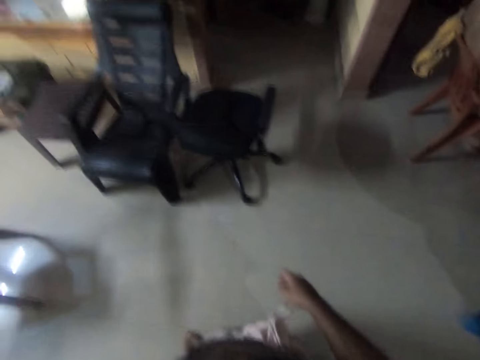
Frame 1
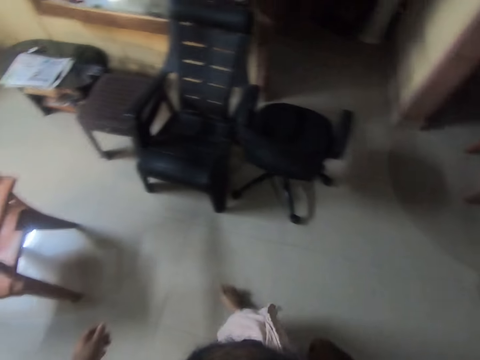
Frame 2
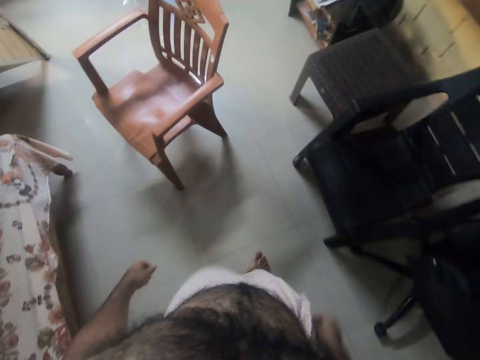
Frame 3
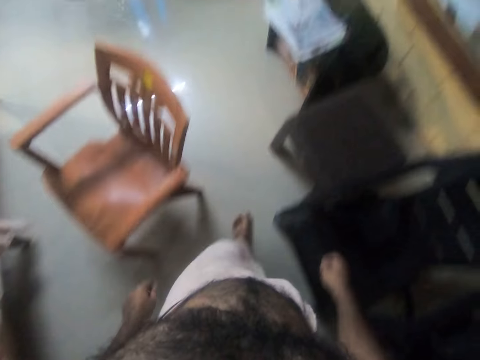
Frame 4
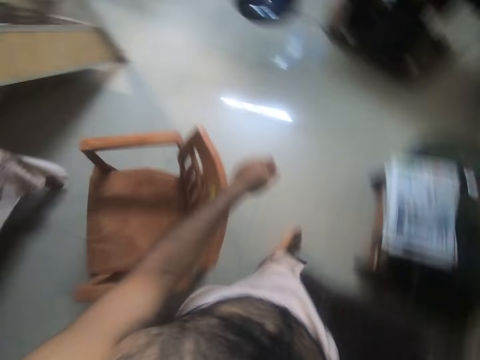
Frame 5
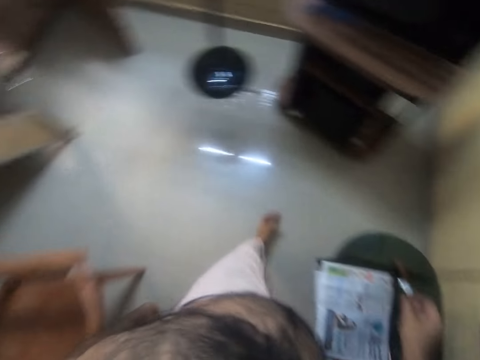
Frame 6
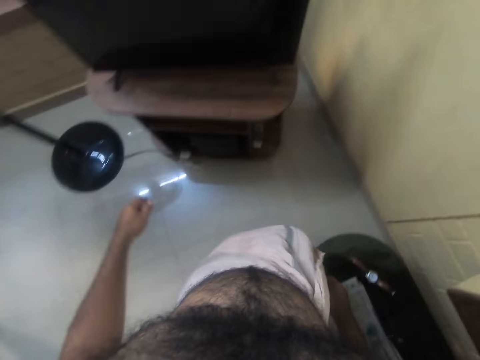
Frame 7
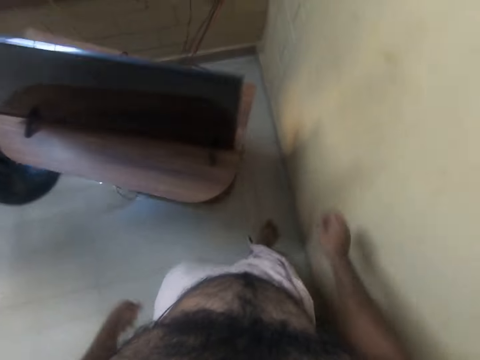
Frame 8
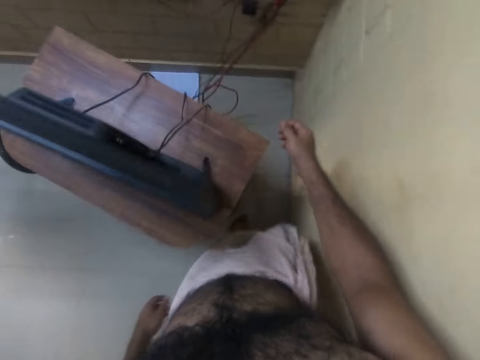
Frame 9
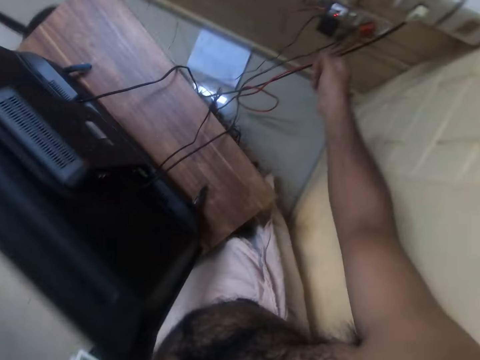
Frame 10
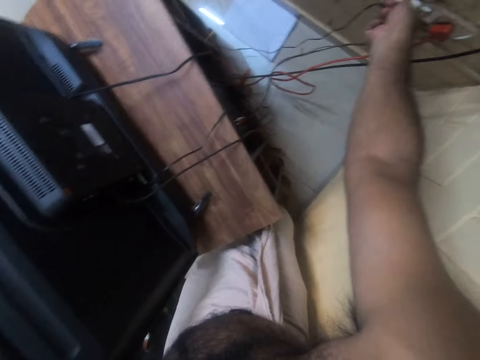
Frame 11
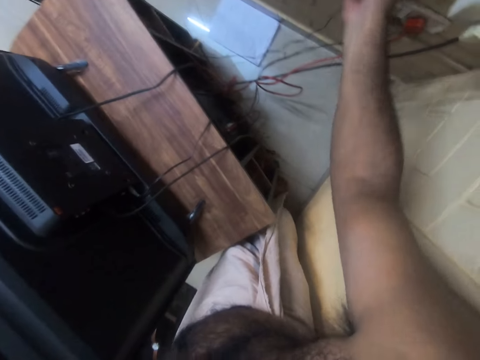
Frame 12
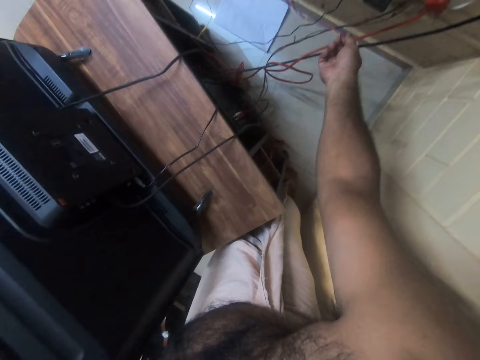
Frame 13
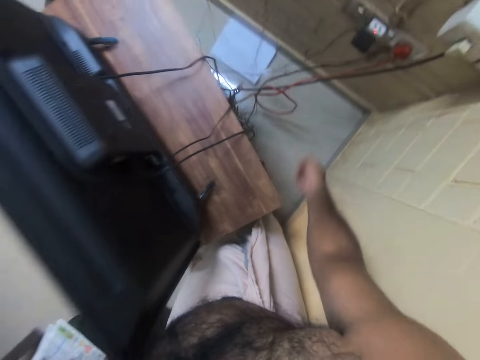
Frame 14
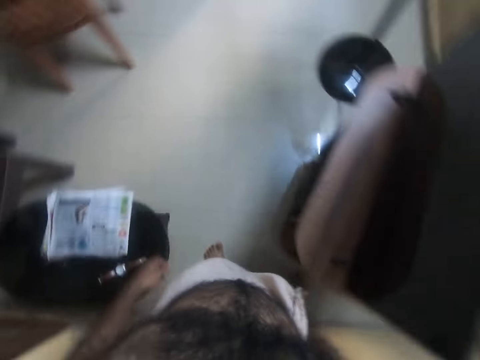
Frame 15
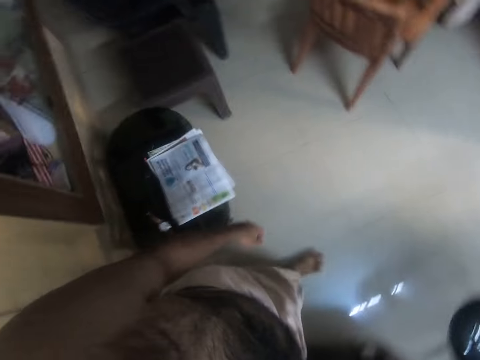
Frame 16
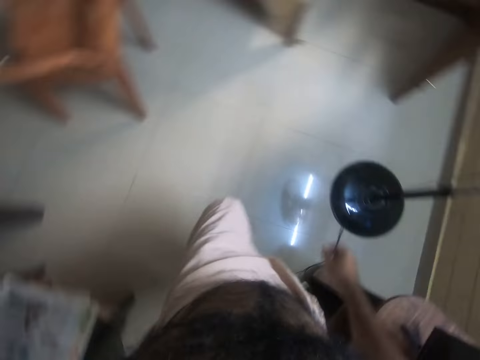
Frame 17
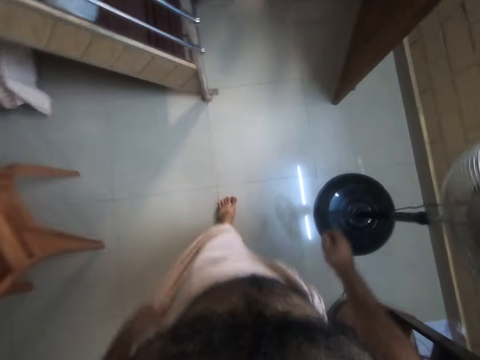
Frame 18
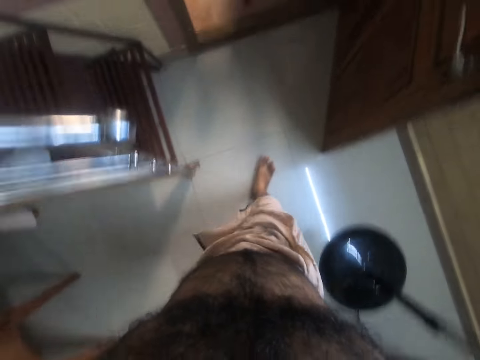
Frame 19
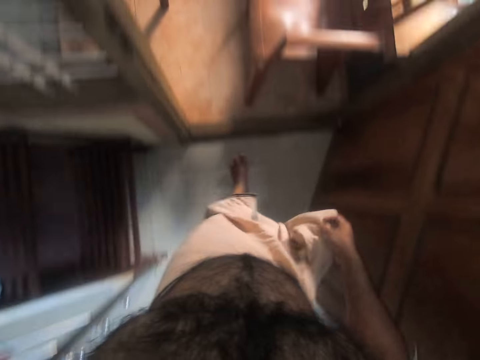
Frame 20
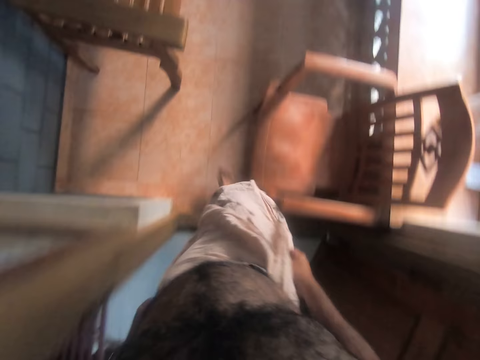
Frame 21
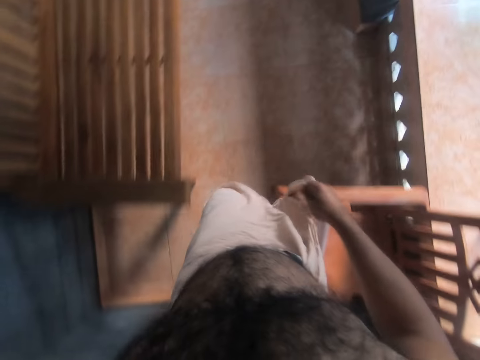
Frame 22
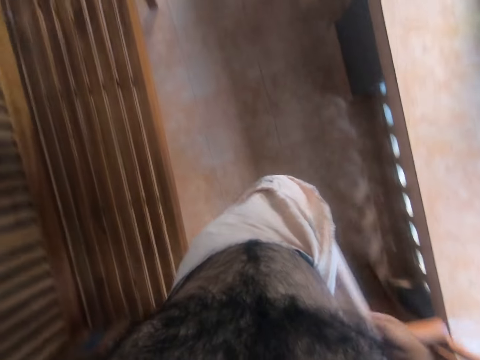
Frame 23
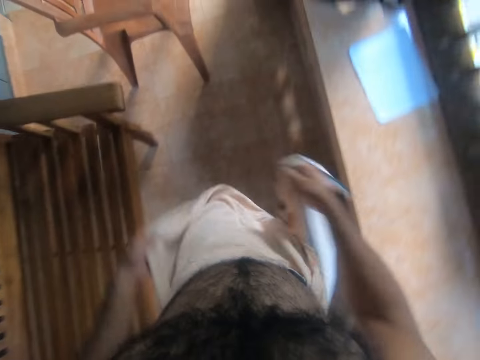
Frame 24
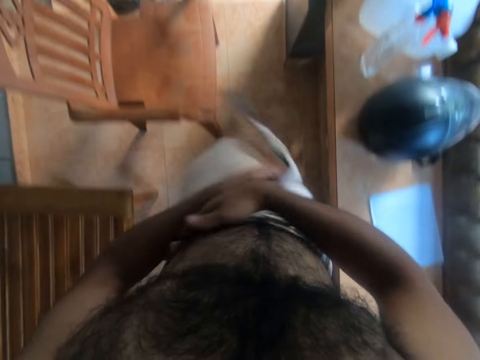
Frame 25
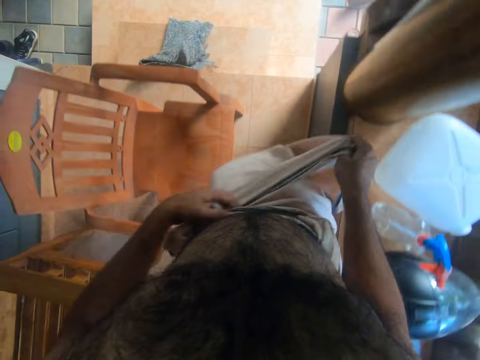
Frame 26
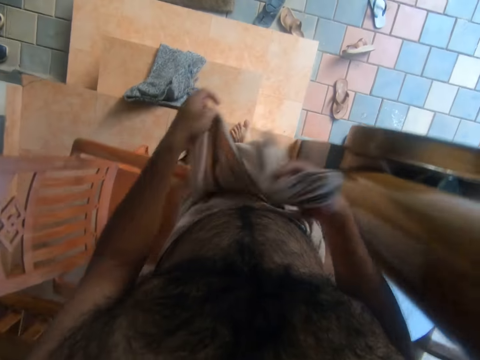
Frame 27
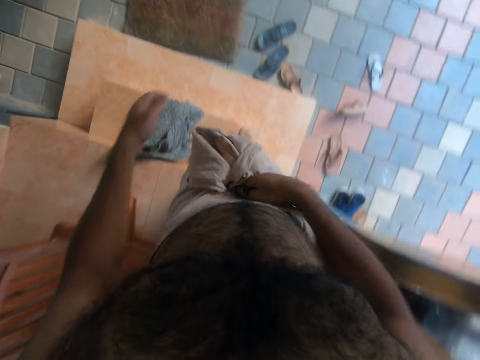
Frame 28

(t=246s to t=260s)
The camera wearer removes the charger from the socket. He drops the charger on the floor. He walks around the house. He wraps his cloth.

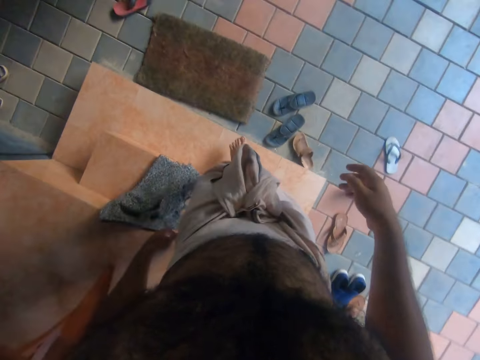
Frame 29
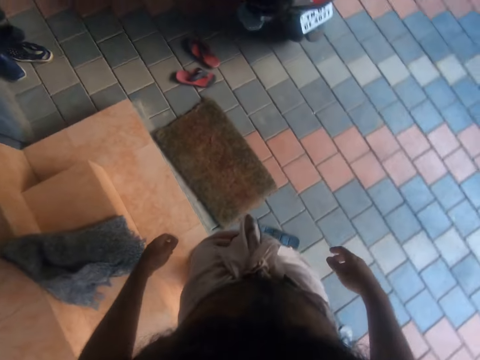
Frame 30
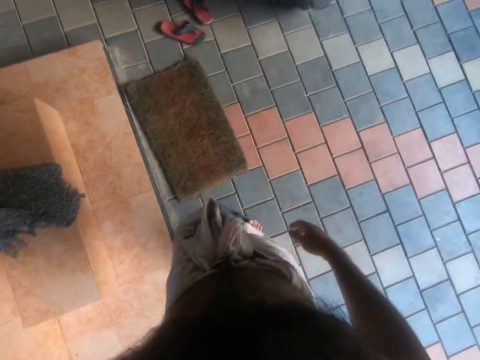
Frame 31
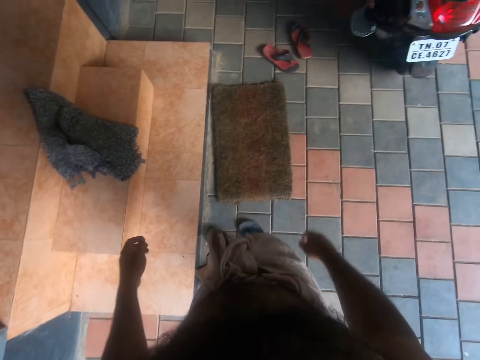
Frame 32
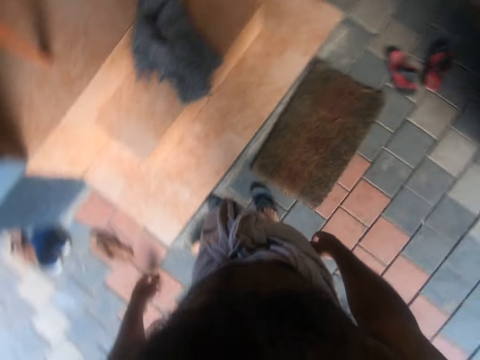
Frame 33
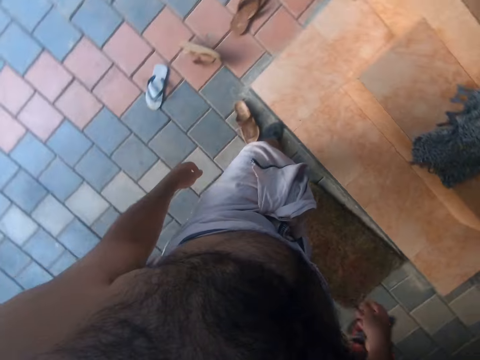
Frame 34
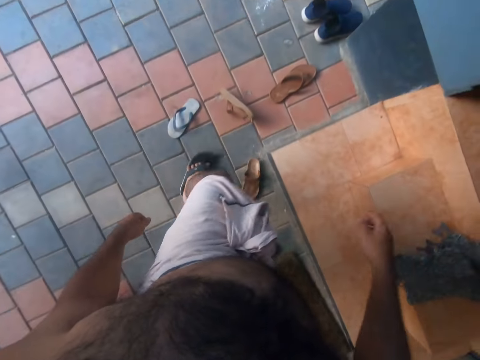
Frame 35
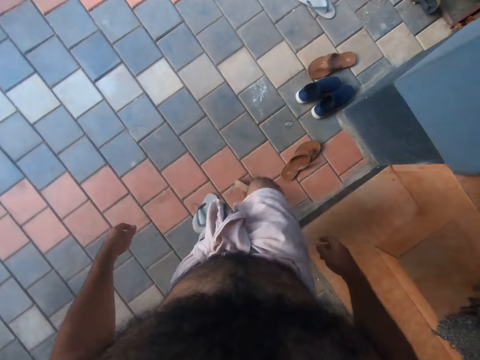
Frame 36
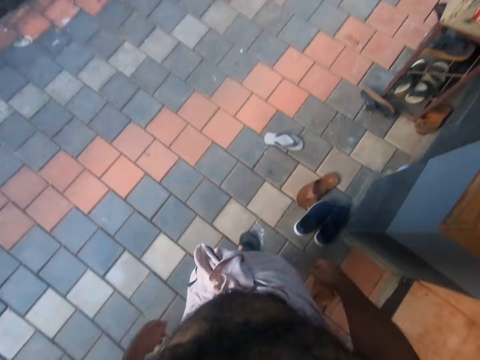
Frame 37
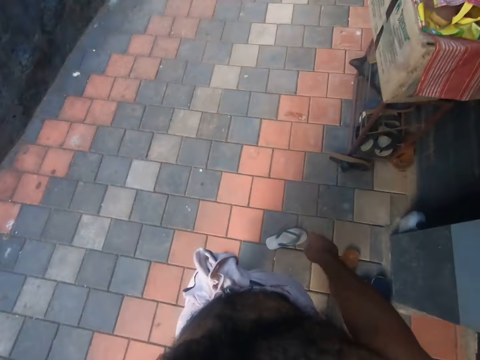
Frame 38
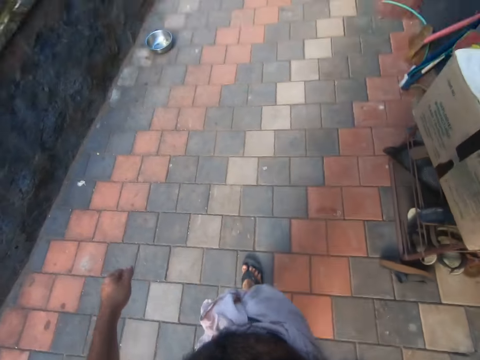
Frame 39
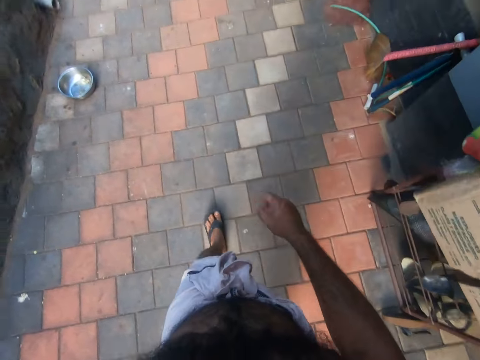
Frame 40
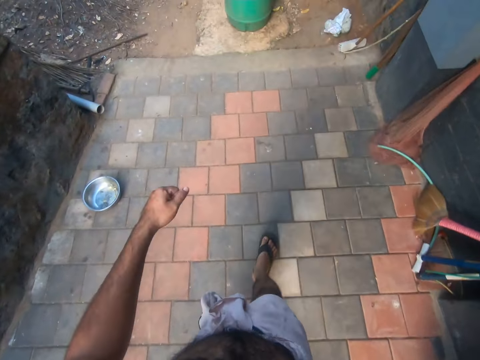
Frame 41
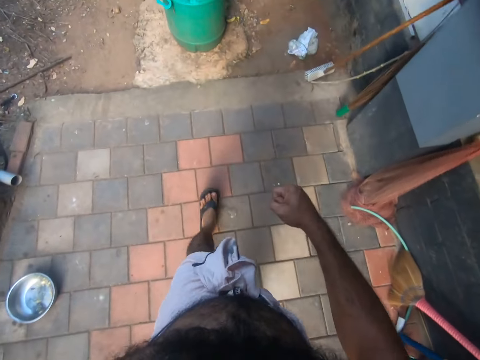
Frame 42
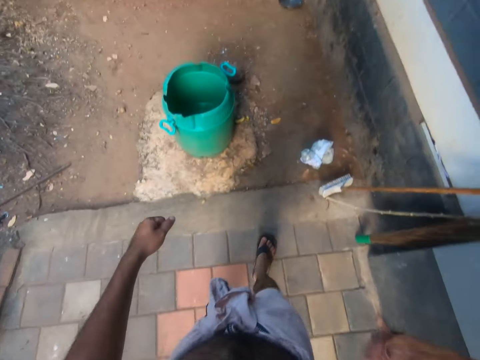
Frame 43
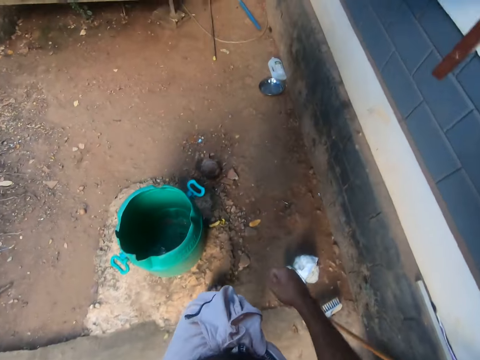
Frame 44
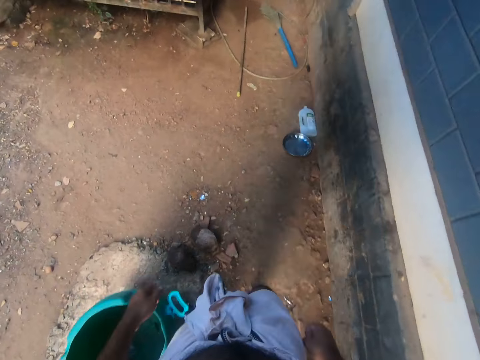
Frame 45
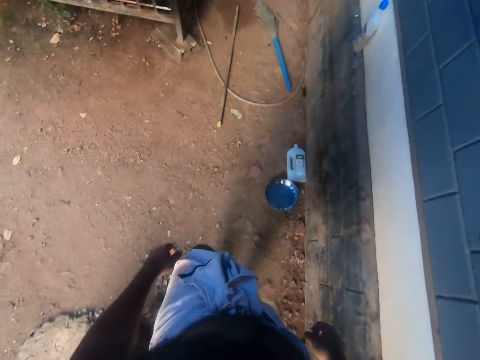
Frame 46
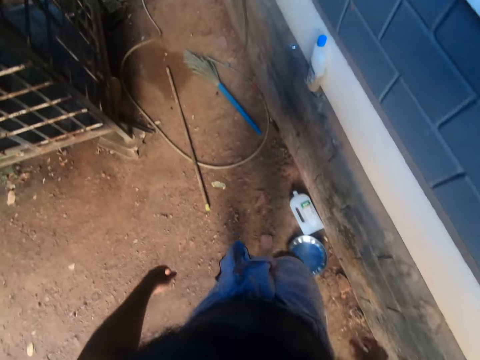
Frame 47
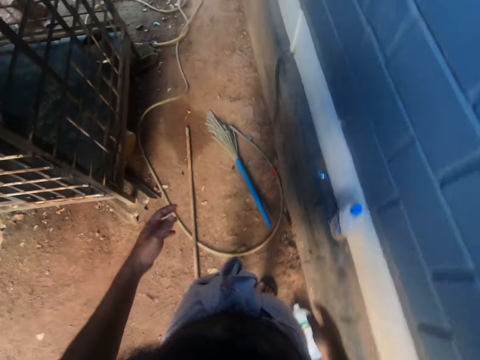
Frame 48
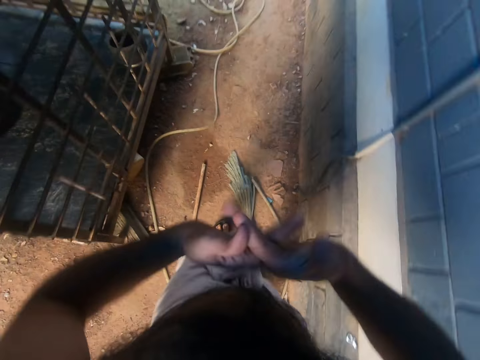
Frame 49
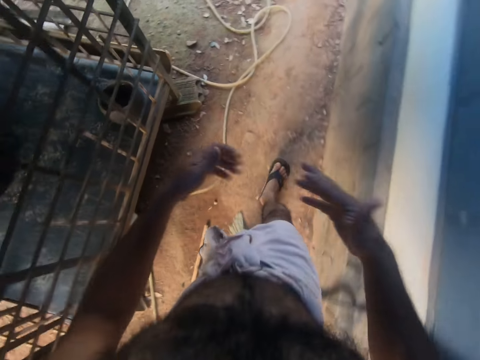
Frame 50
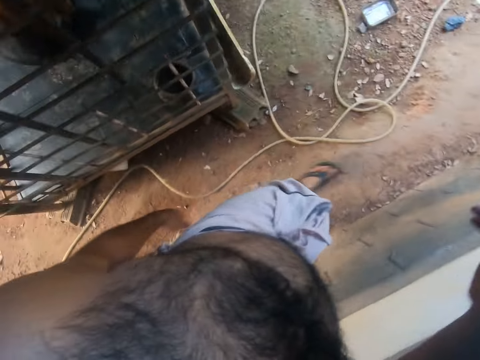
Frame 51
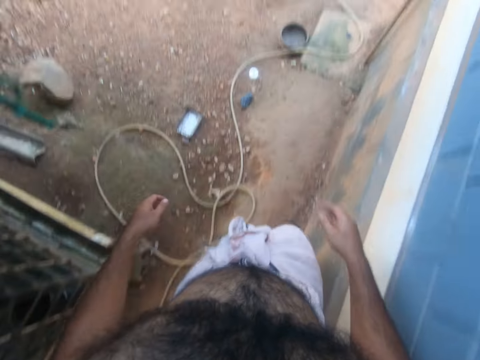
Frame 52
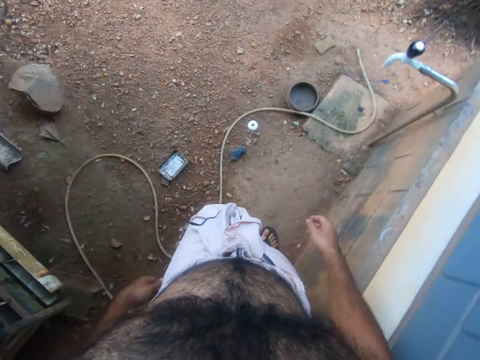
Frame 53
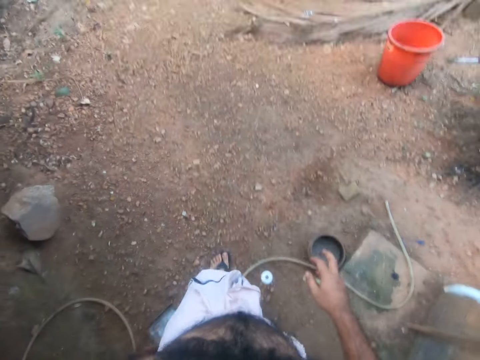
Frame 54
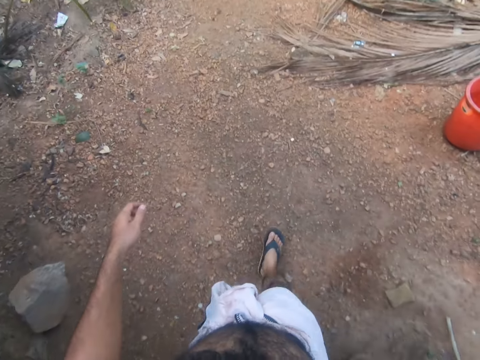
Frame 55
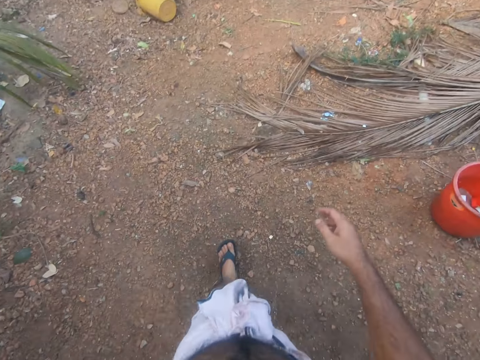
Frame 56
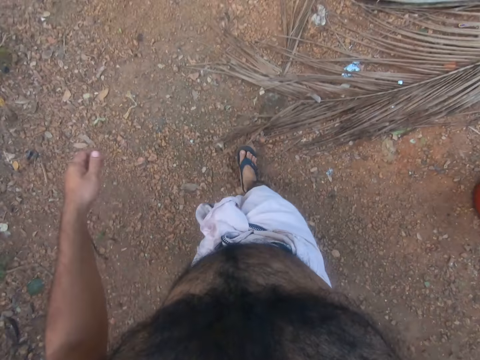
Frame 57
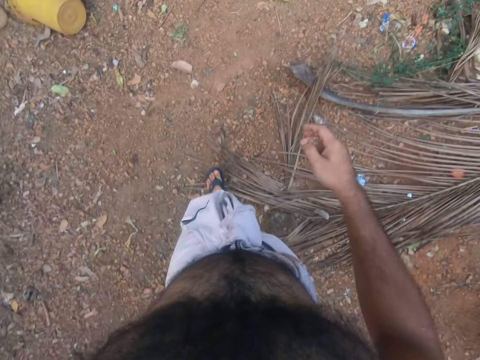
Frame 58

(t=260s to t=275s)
The camera wearer puts on the sandals. He walks outside. He walks around. He cracks his knuckles.
